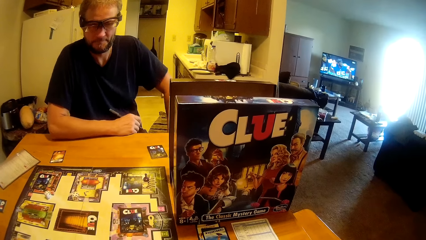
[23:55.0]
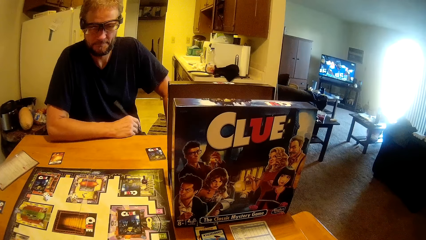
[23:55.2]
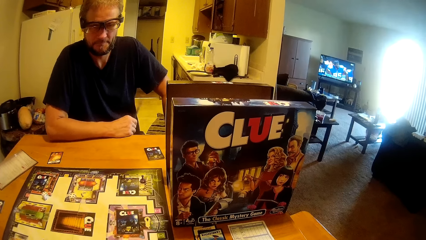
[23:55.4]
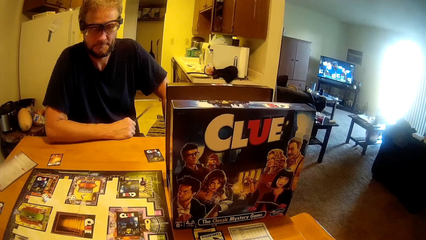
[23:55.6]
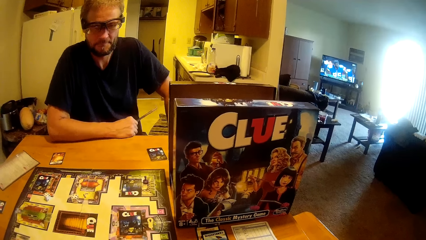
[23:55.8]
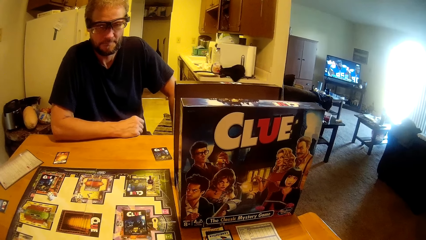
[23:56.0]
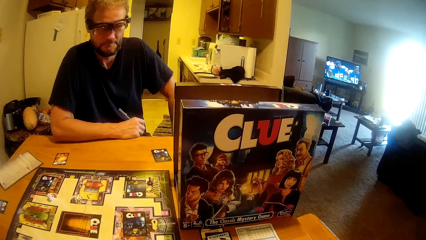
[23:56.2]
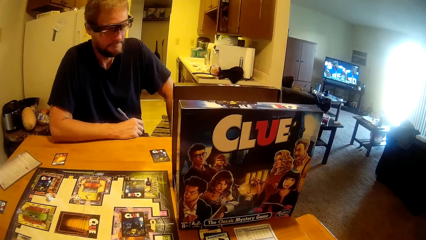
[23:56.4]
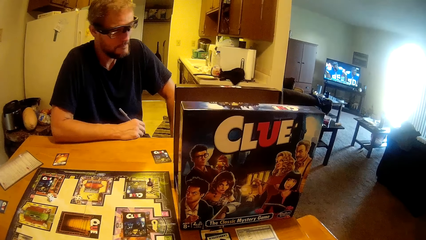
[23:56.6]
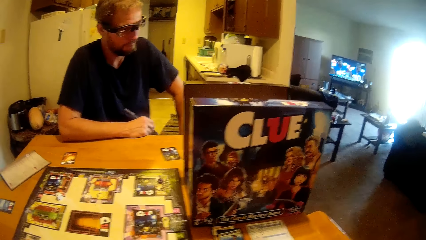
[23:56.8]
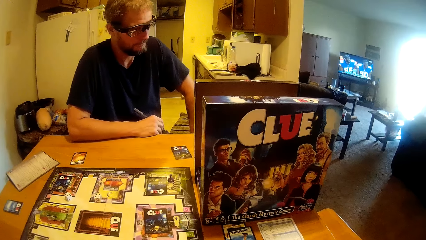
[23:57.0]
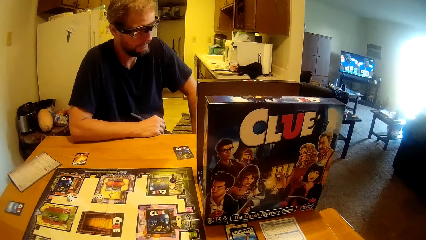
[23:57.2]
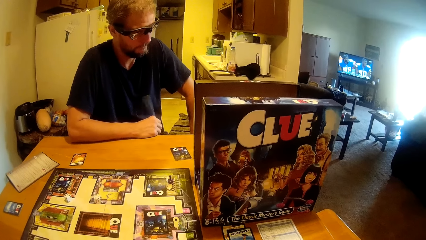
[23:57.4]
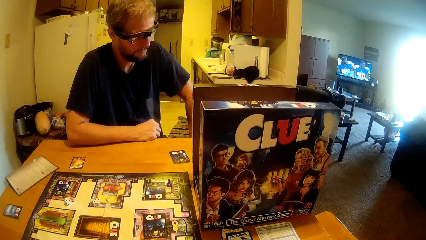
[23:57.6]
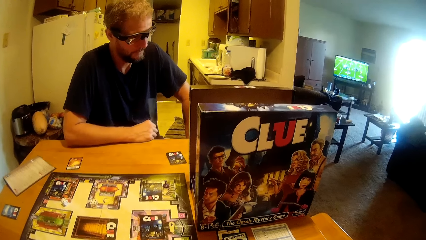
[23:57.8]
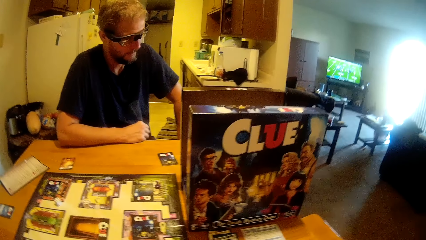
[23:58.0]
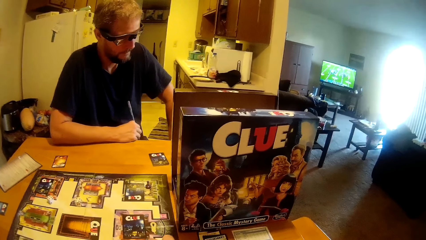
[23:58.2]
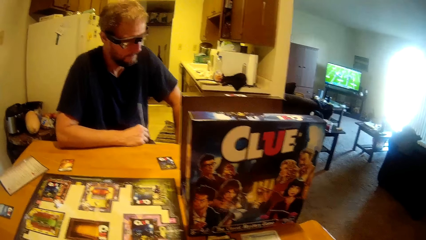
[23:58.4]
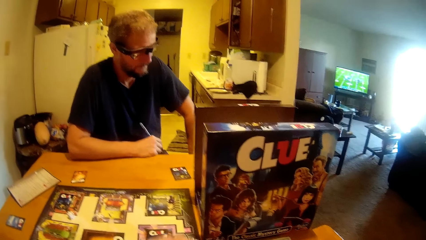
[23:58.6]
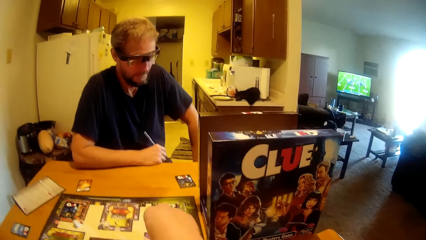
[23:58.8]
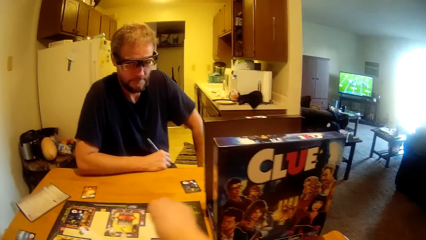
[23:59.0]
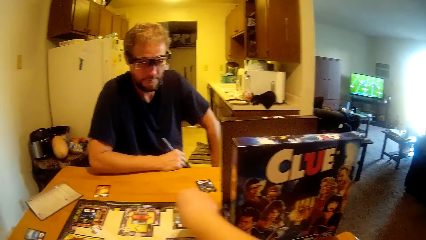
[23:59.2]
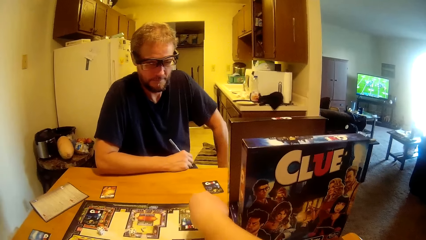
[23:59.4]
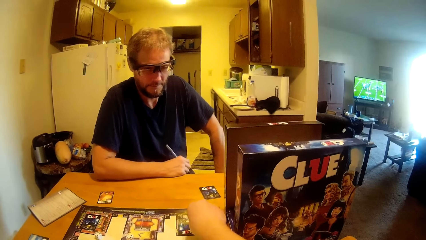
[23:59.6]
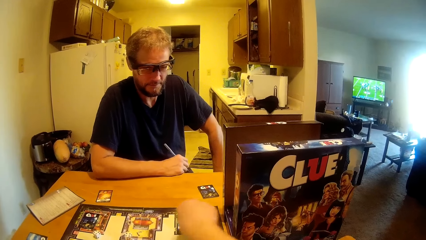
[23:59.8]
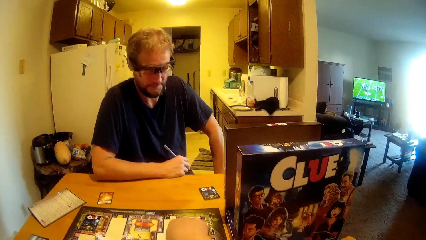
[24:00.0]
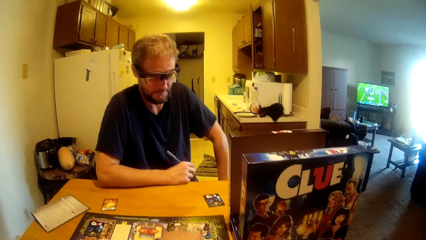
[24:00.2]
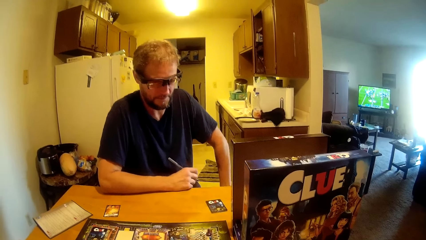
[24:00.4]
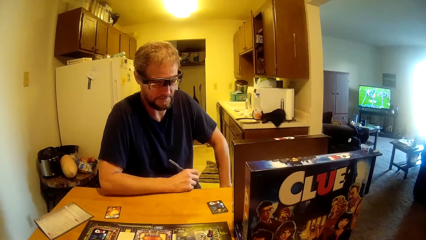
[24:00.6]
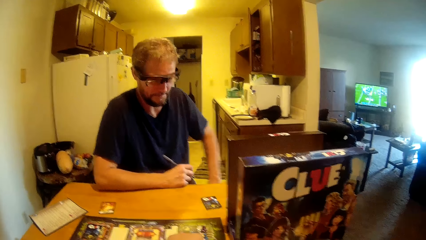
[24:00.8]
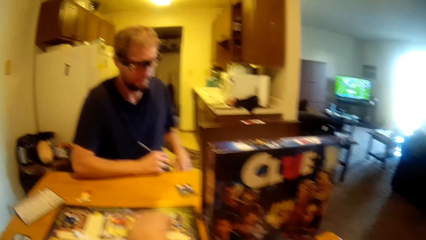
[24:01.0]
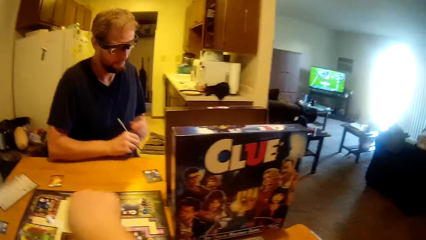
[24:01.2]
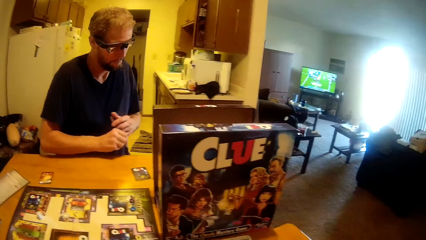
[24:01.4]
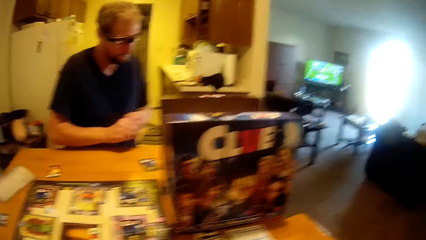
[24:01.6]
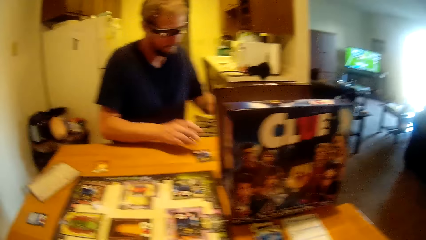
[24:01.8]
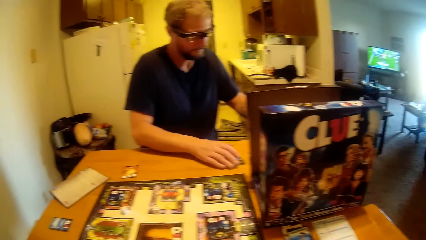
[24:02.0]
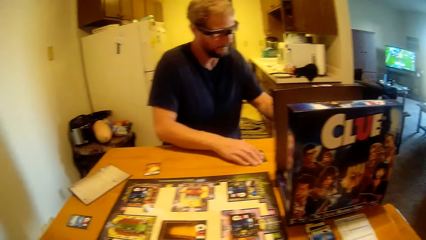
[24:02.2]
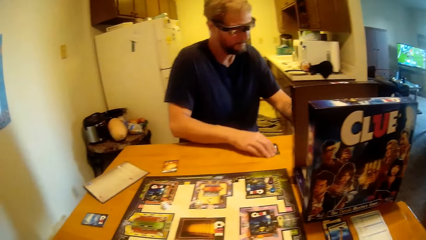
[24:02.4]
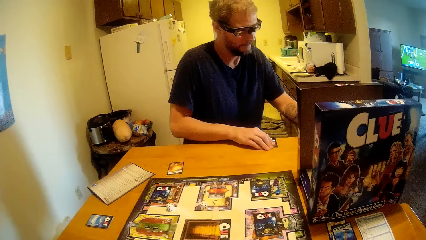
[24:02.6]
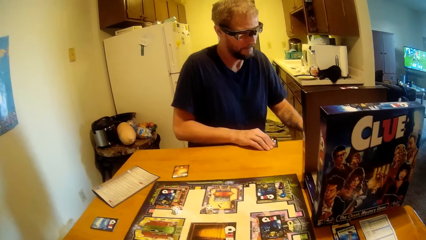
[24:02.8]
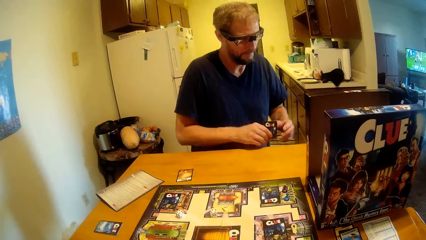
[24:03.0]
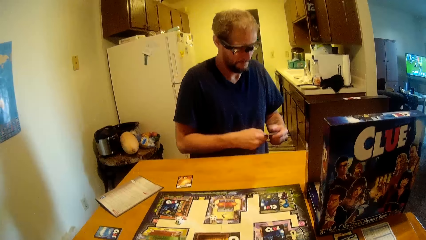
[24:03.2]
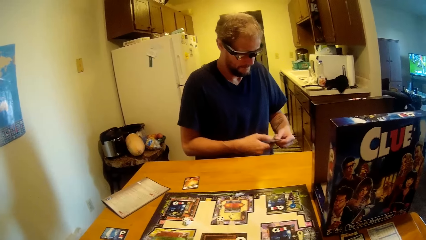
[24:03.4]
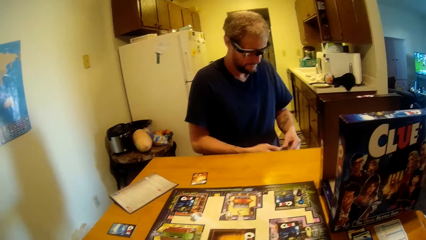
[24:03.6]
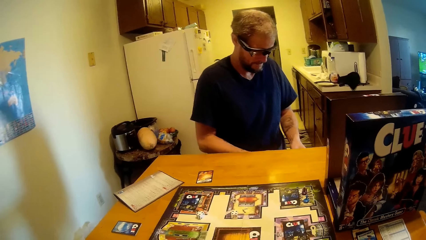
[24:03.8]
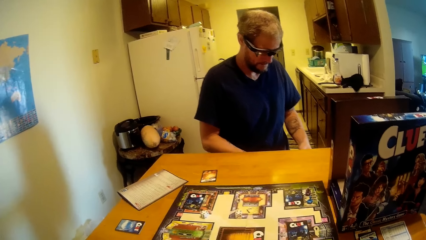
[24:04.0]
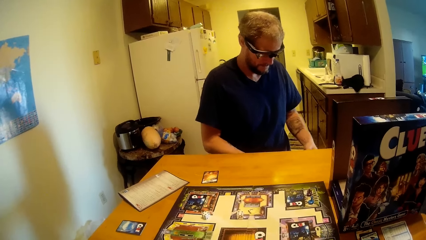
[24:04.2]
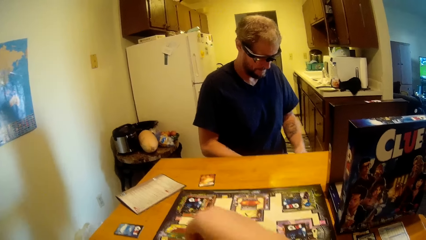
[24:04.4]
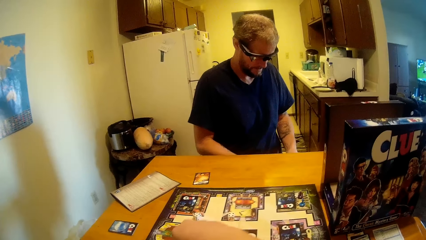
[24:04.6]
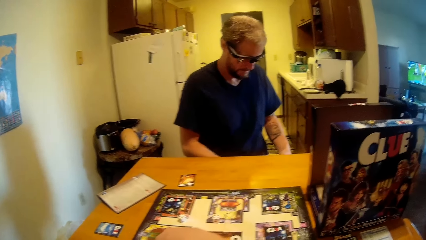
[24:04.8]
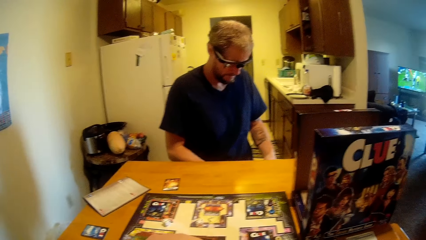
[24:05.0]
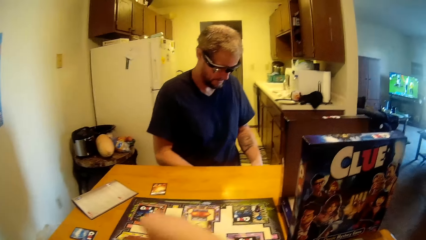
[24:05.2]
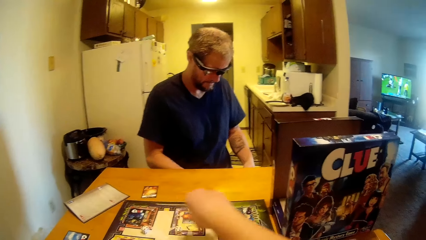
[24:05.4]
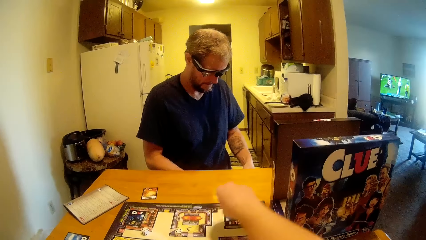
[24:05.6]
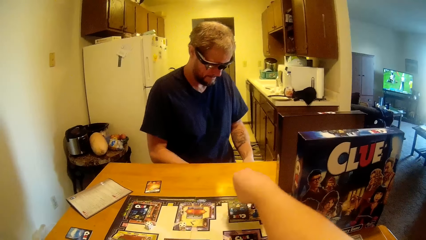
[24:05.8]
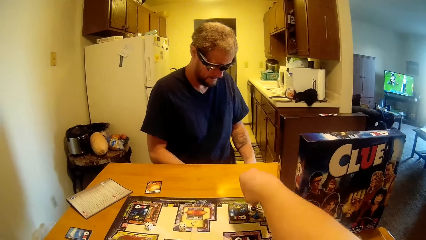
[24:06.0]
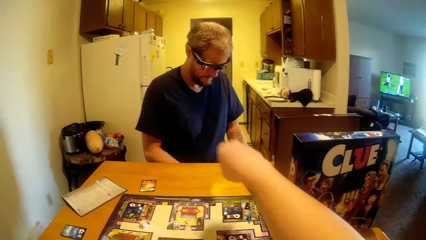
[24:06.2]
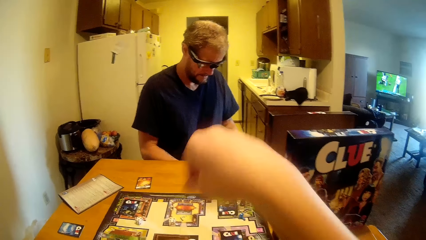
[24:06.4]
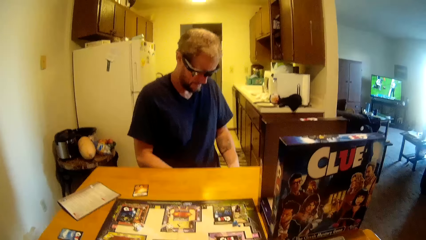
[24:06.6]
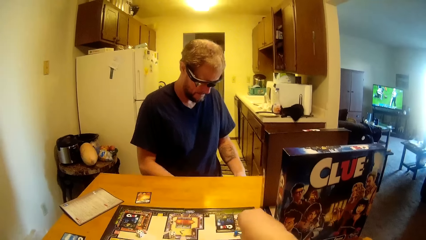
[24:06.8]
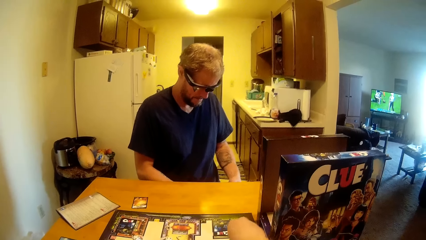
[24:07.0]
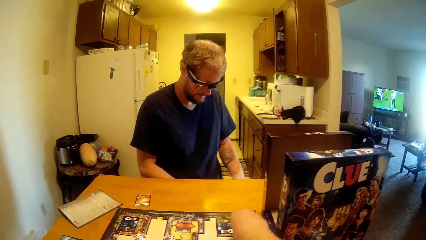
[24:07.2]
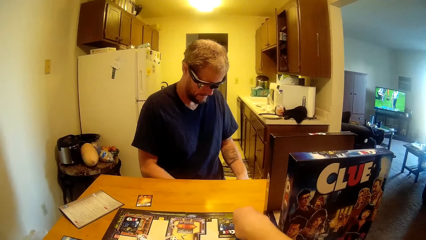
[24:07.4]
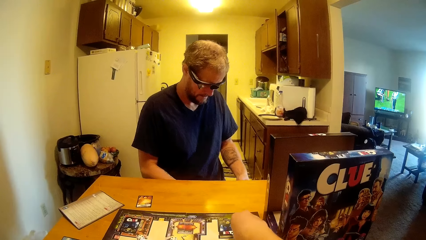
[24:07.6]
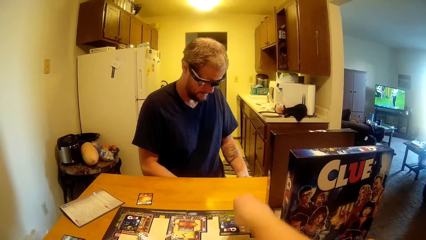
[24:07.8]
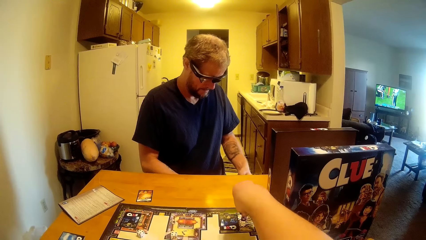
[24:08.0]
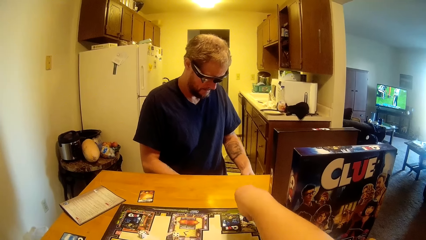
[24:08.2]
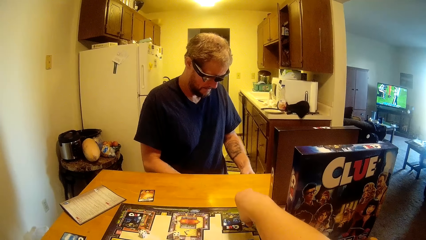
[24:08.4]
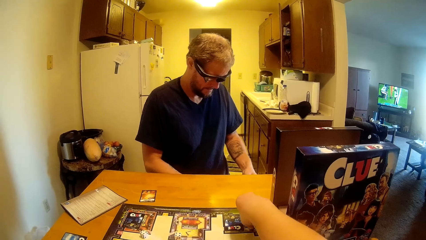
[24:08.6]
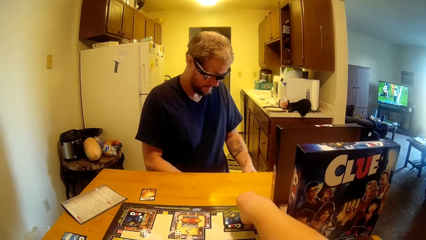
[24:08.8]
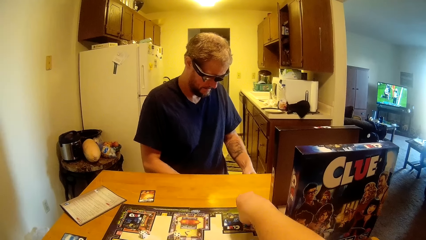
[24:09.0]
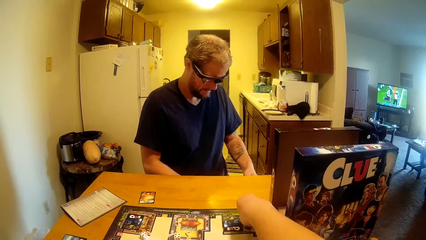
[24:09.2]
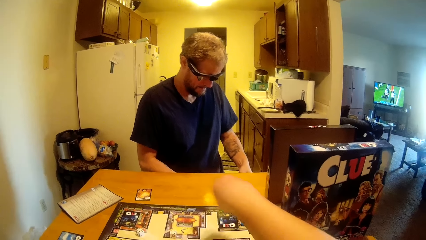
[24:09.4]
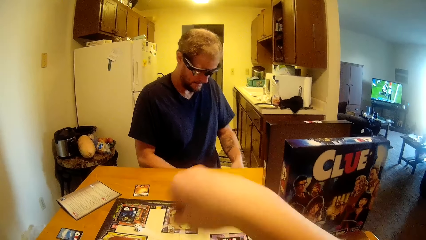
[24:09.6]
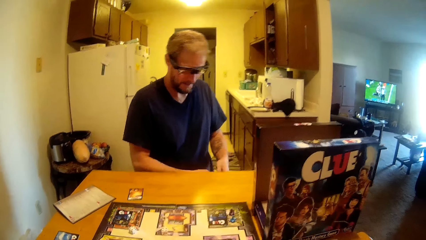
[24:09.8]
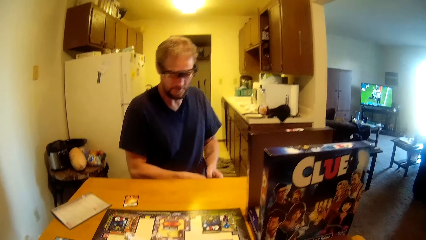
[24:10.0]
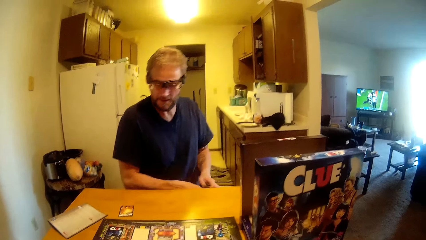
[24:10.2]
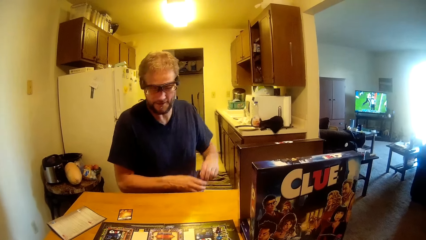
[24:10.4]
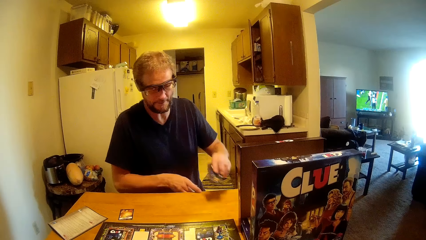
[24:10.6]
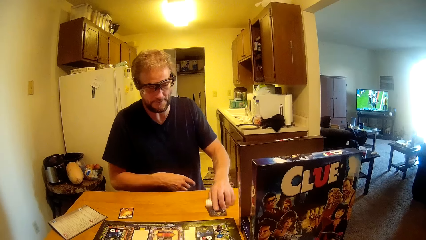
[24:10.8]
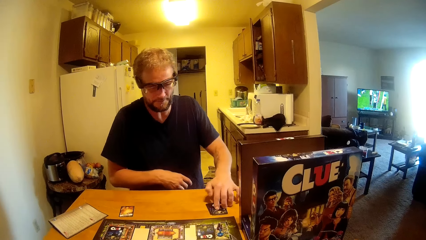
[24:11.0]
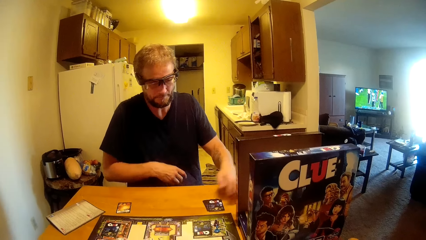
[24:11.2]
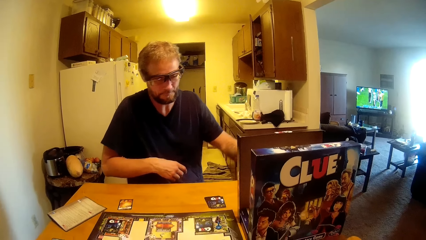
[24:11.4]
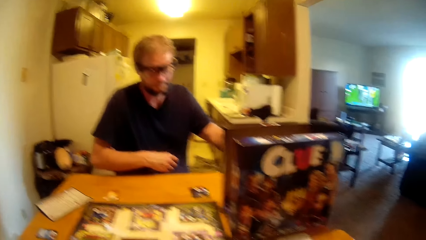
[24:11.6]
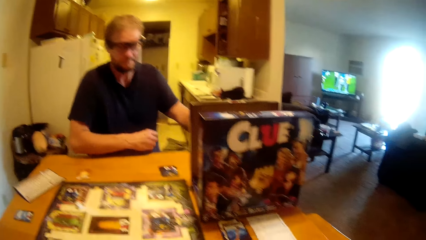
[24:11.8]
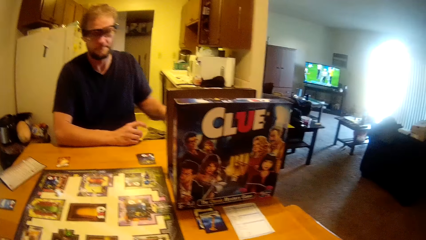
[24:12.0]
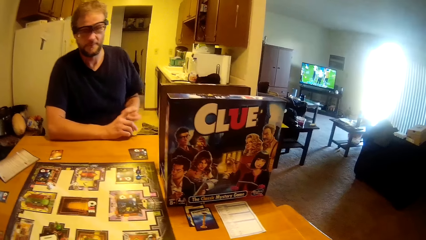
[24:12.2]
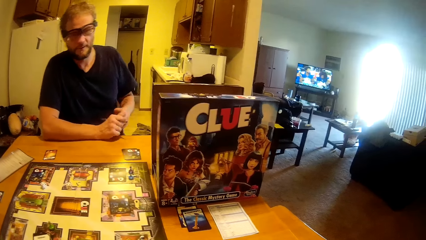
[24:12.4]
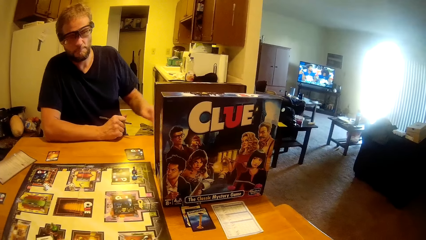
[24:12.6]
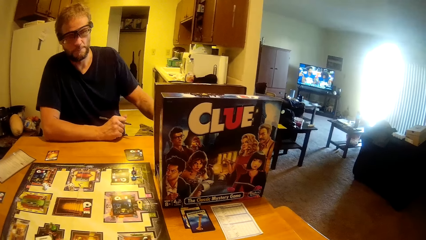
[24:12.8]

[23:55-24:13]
A man takes the pen from the table. The camera wearer talks to the man. They touch the game piece on the table. They touch on the cards on the board. The man takes up a card on the table and stares at the card. The camera wearer drops a dice on the board. They place the dice in position on the board. The man returns the card on the table.
